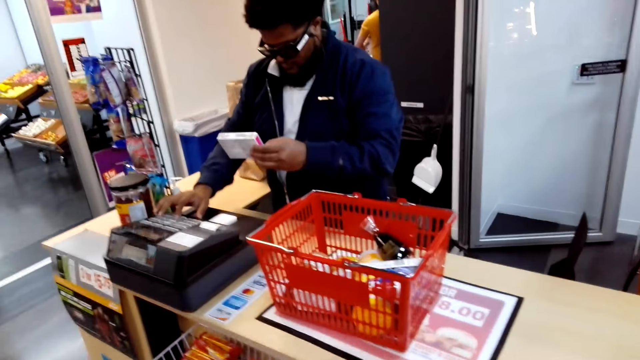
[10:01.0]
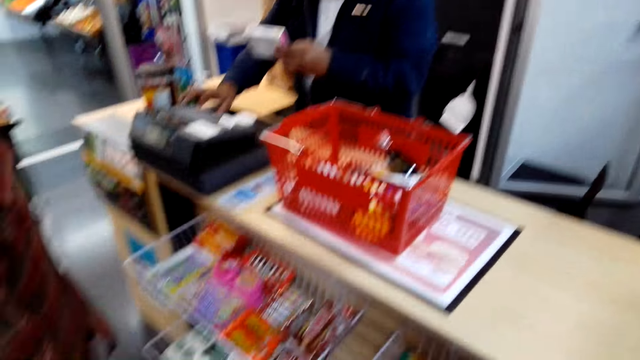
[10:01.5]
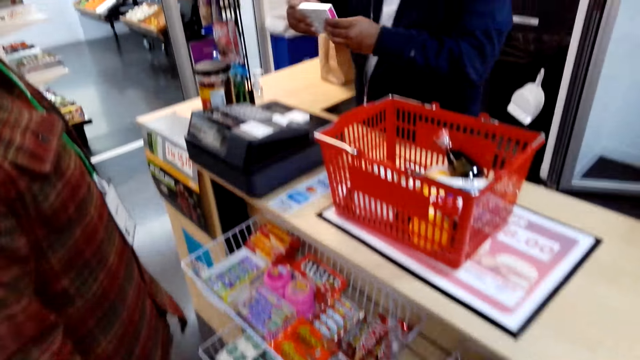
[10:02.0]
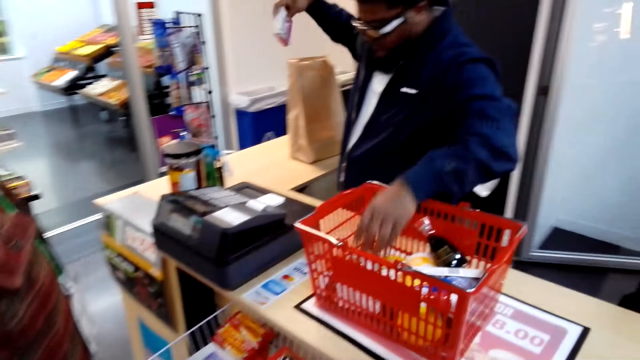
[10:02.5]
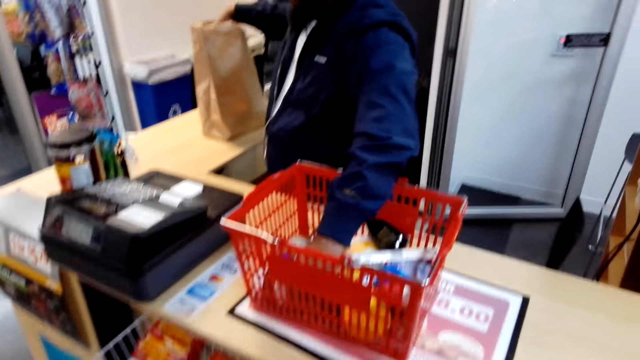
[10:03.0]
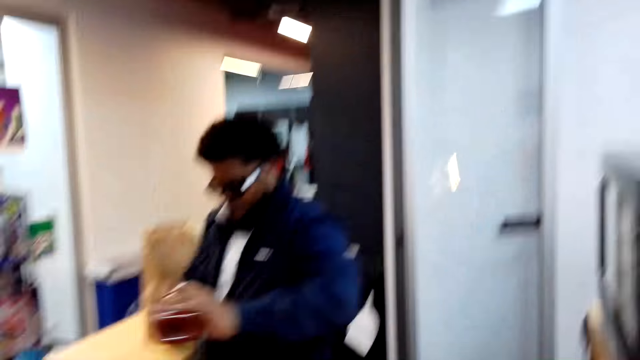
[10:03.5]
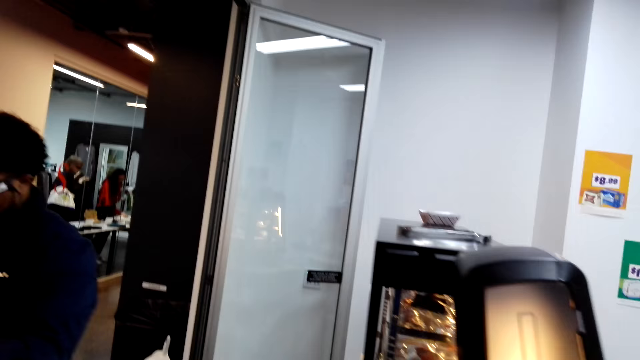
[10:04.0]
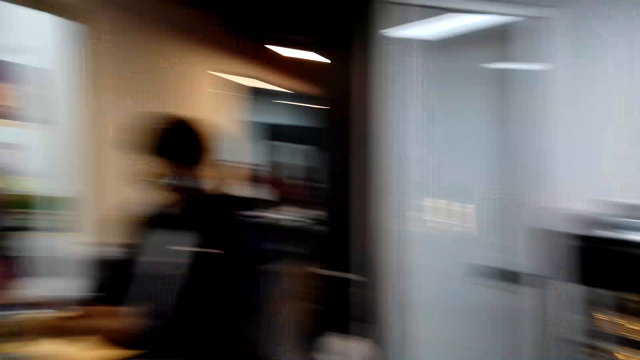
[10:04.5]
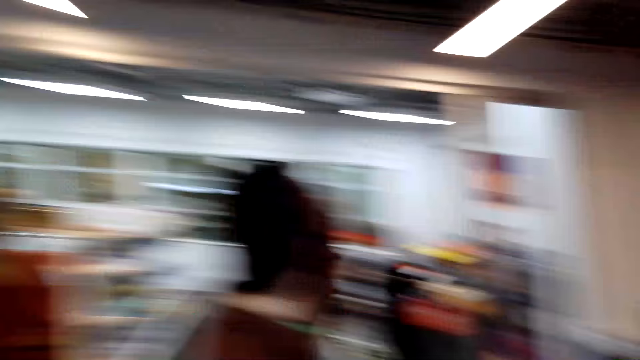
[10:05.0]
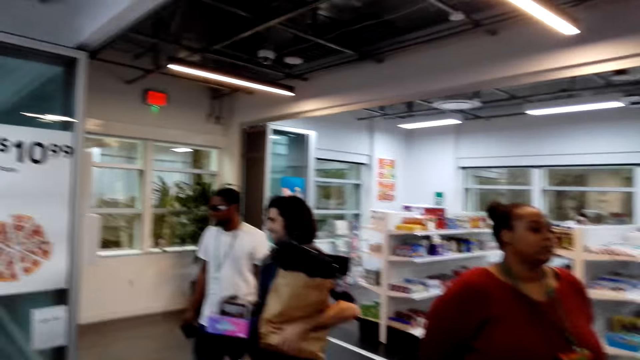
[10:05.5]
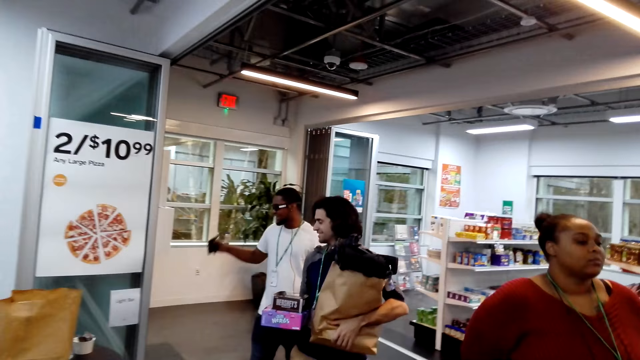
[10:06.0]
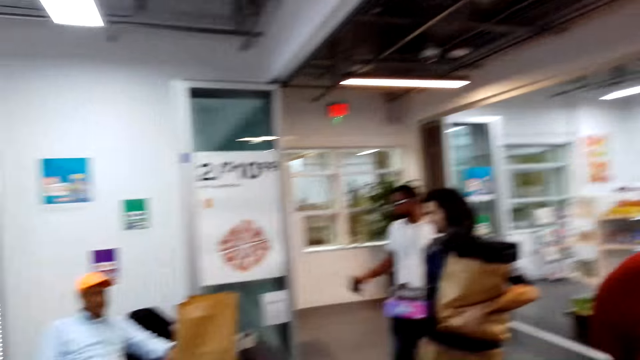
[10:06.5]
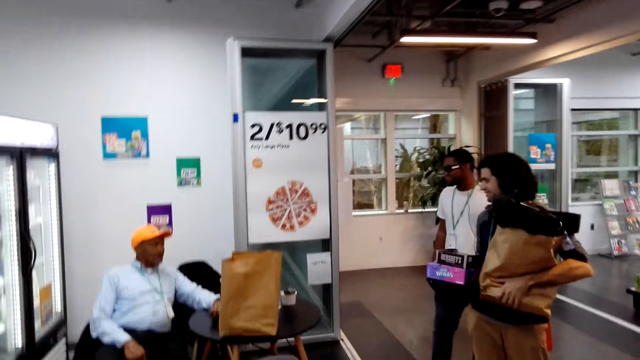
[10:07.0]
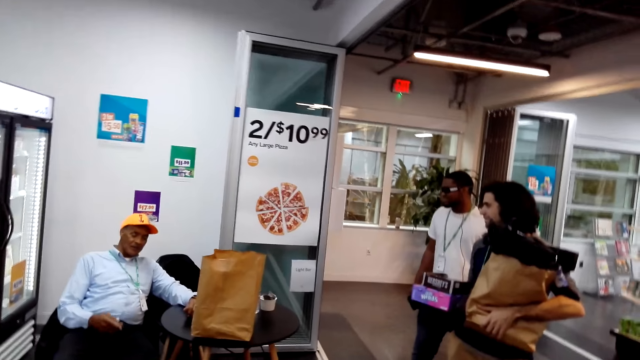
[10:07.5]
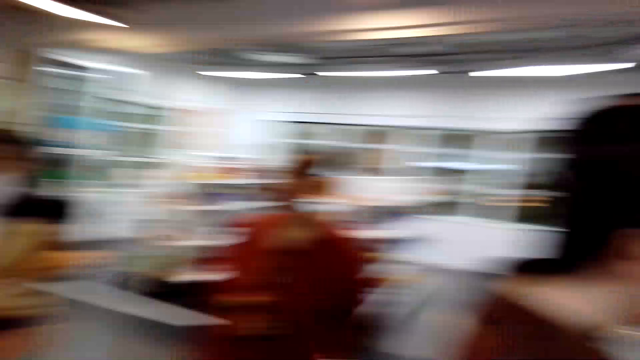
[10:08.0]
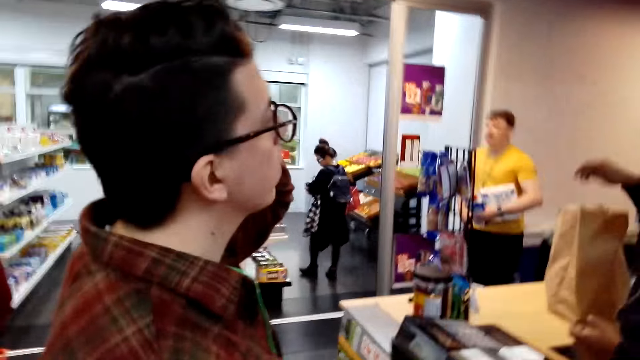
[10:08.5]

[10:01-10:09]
The camera wearer watches the background.

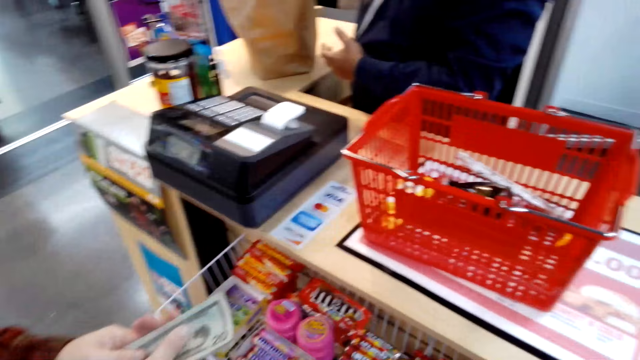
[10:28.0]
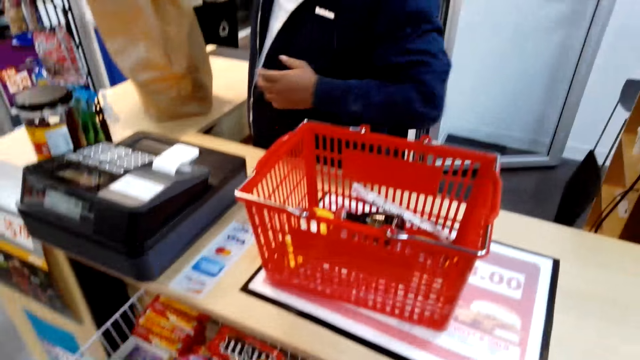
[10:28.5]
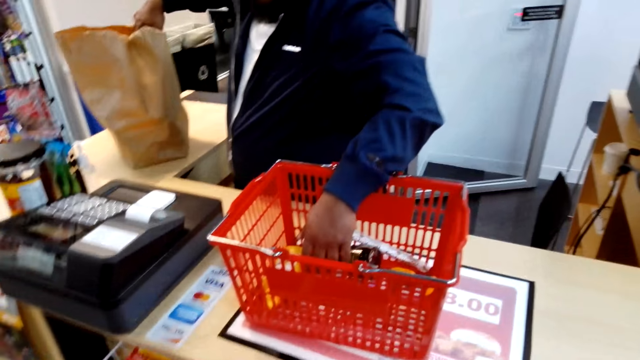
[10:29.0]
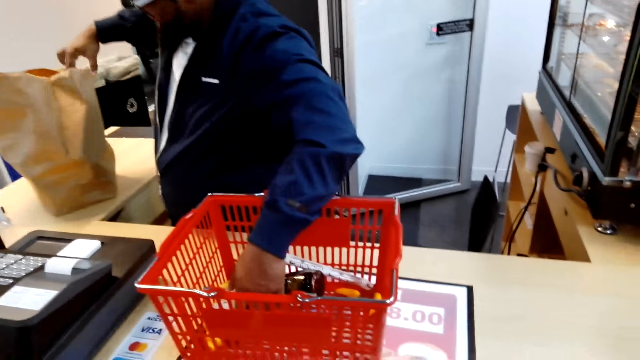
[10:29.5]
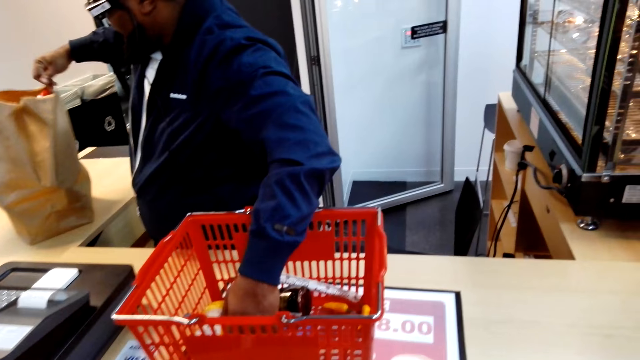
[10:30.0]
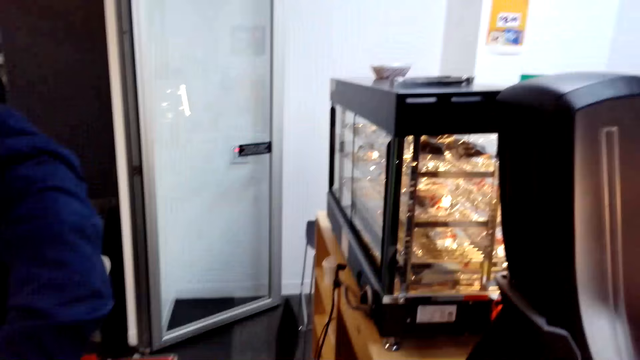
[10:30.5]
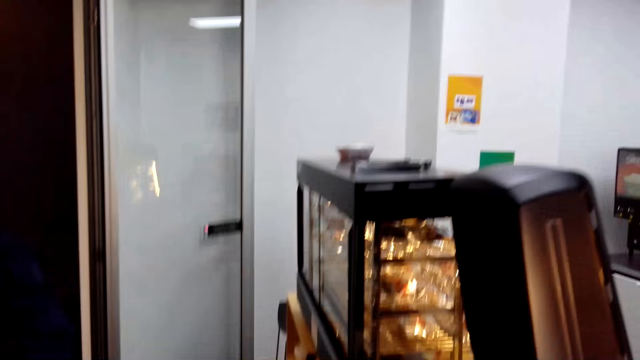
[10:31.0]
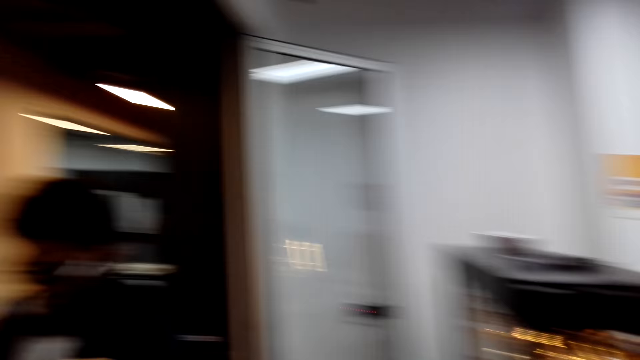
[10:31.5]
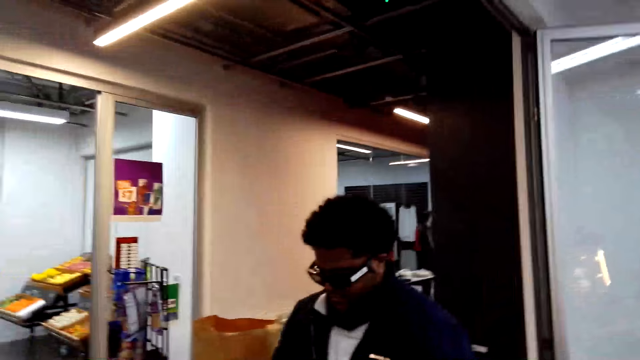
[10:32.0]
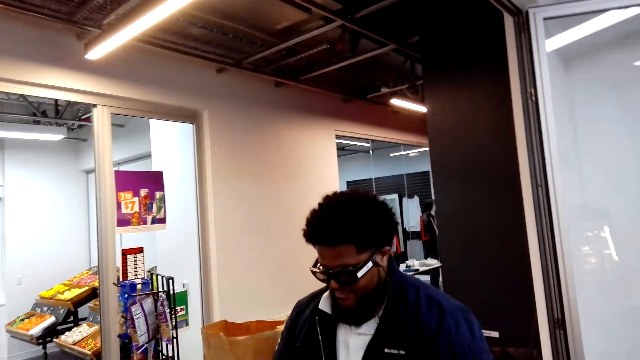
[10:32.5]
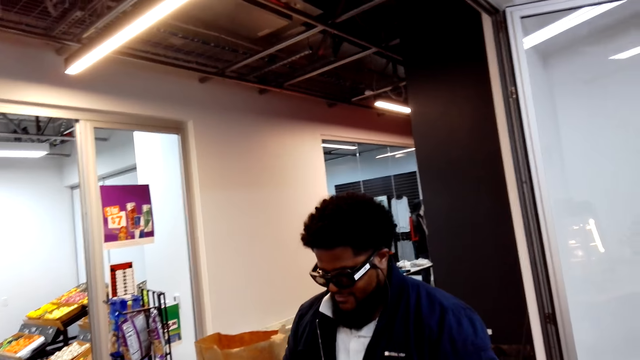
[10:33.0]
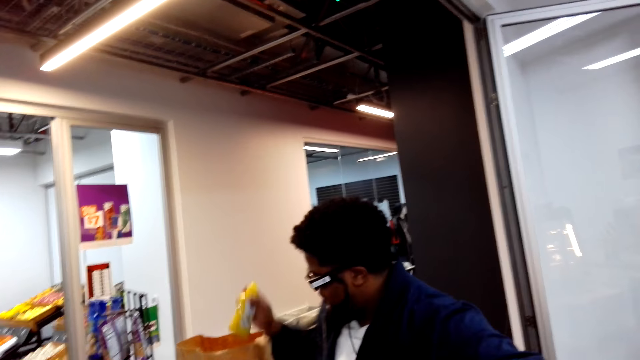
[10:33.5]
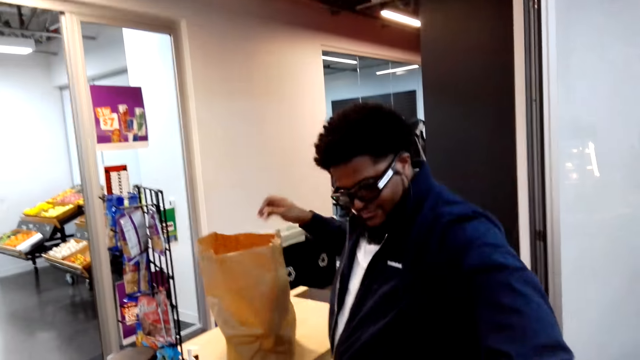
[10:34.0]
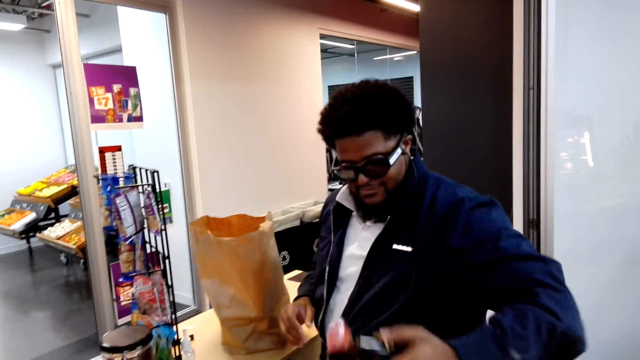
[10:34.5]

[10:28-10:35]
Someone checks in the products.

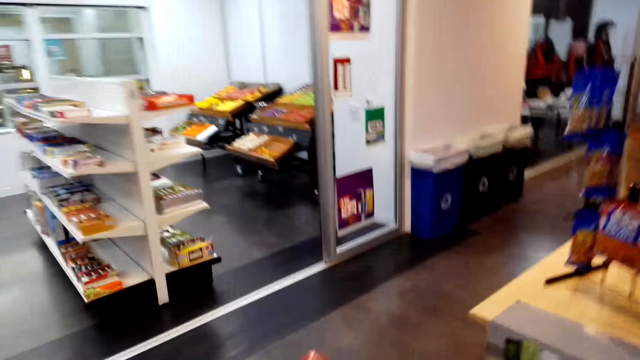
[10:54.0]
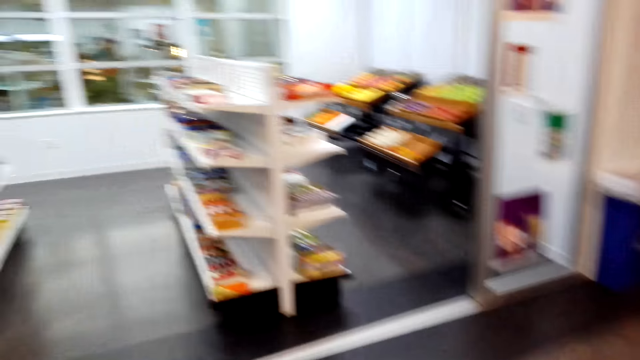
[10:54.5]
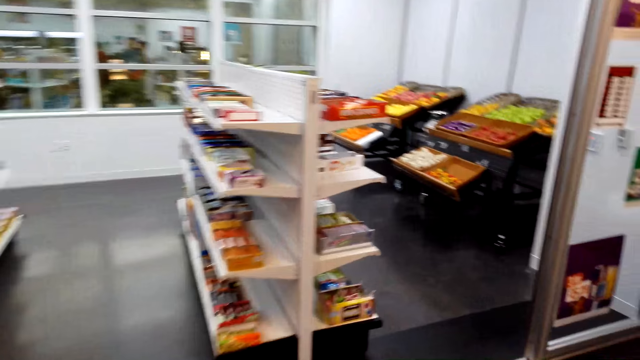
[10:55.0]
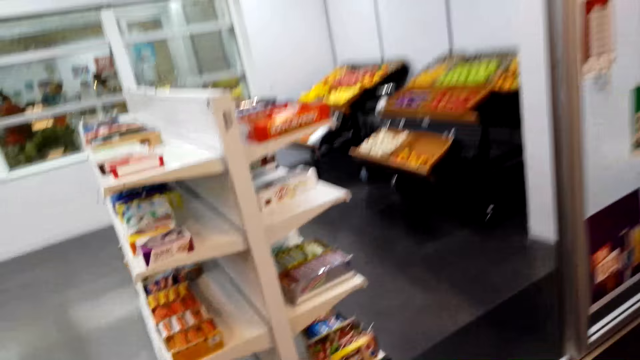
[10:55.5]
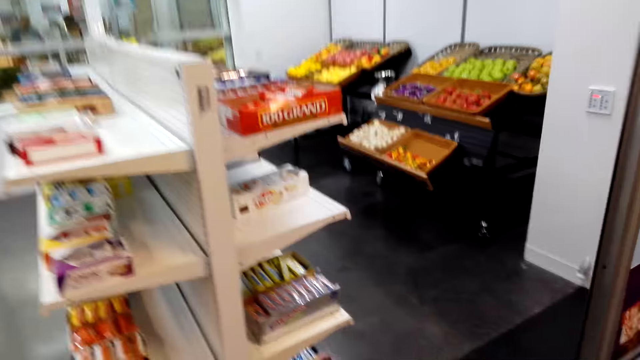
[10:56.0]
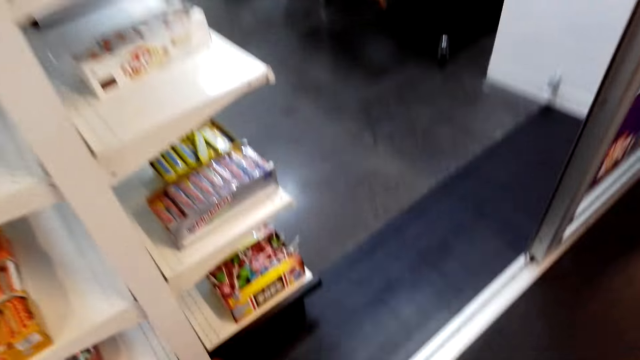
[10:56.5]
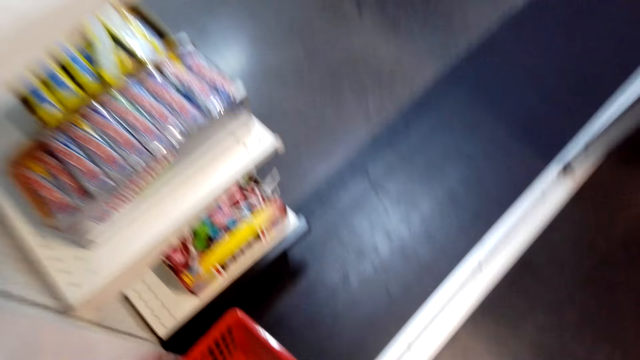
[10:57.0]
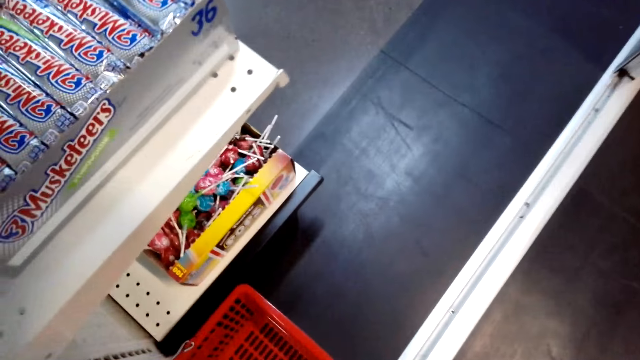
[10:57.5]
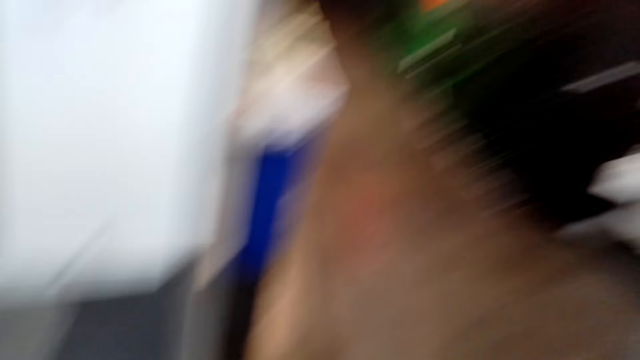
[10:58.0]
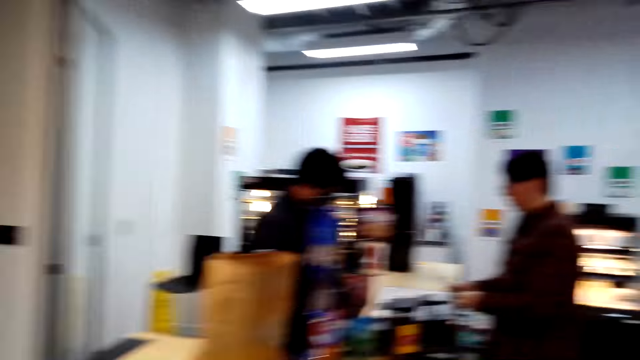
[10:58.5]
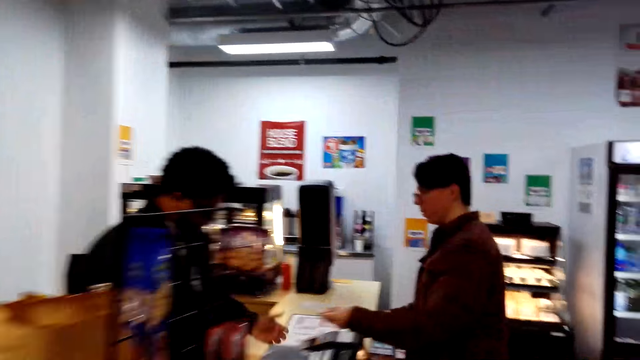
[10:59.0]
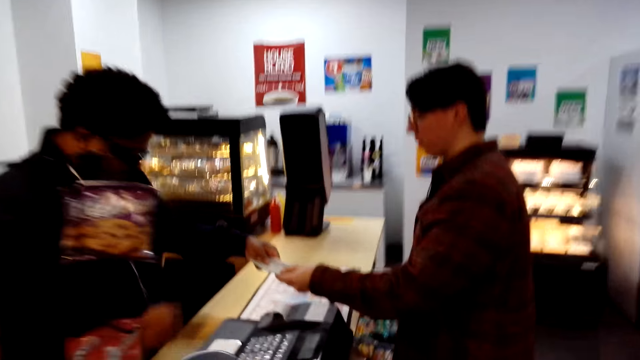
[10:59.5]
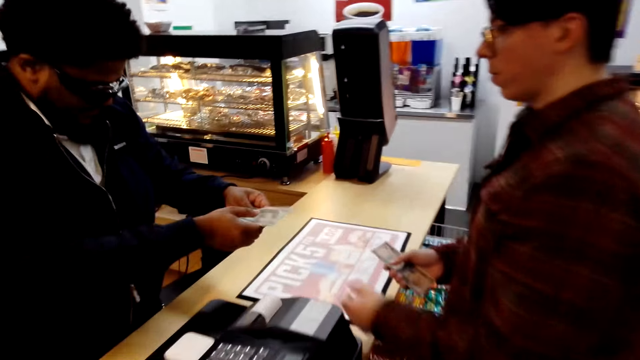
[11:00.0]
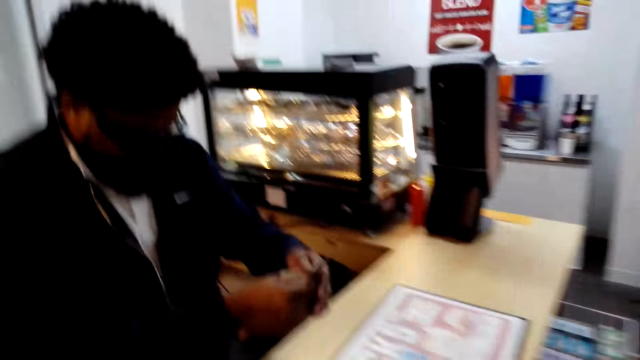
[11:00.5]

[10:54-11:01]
The camera wearer walks away.
